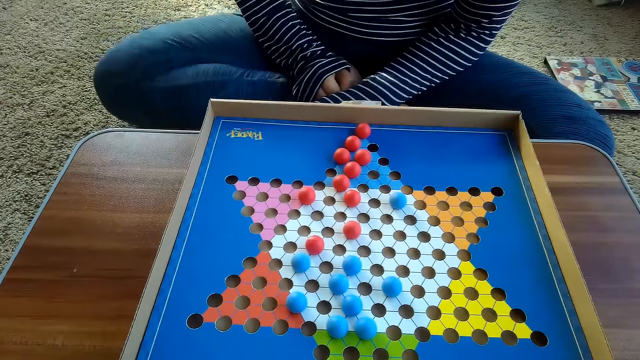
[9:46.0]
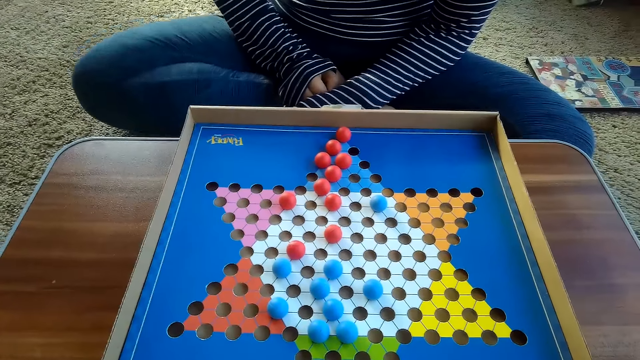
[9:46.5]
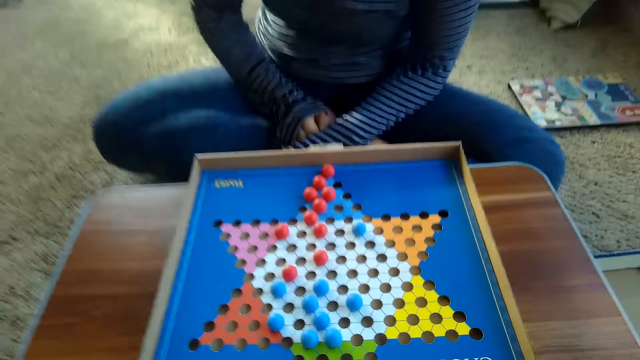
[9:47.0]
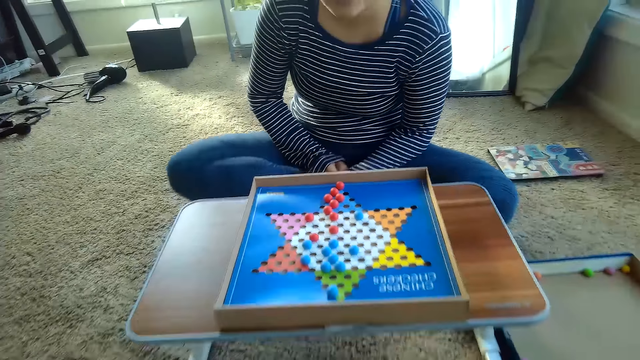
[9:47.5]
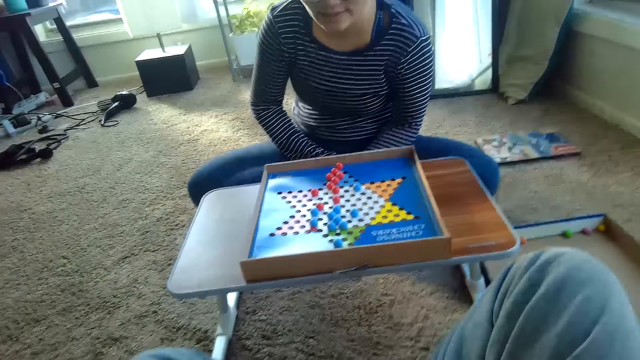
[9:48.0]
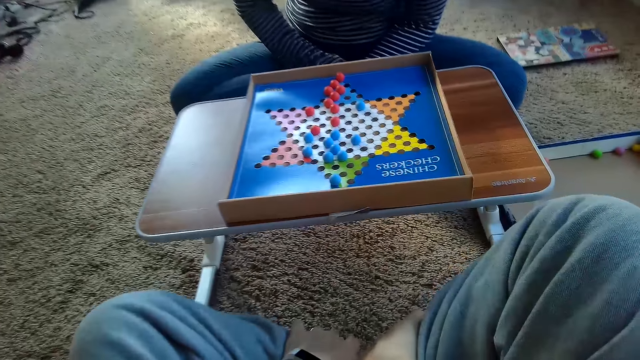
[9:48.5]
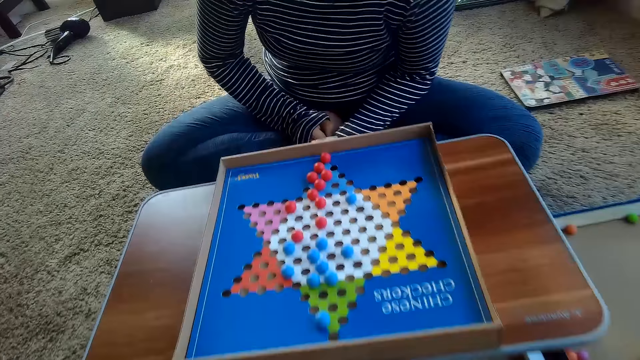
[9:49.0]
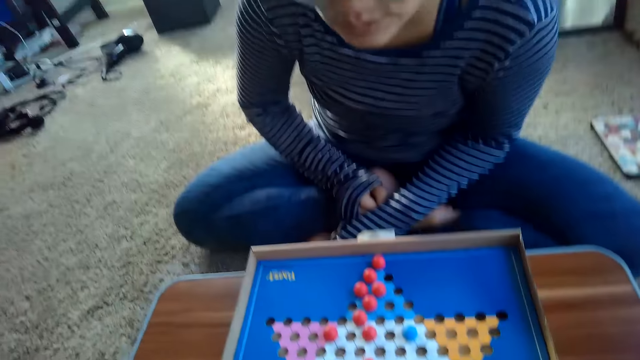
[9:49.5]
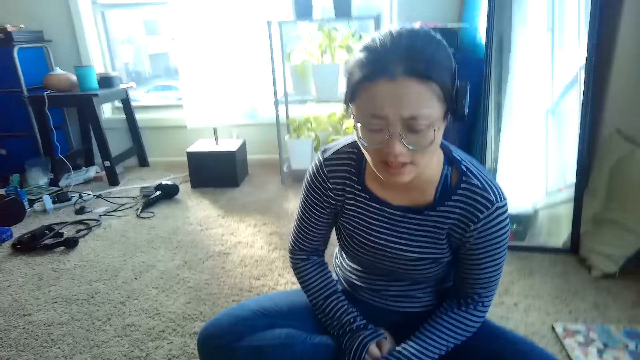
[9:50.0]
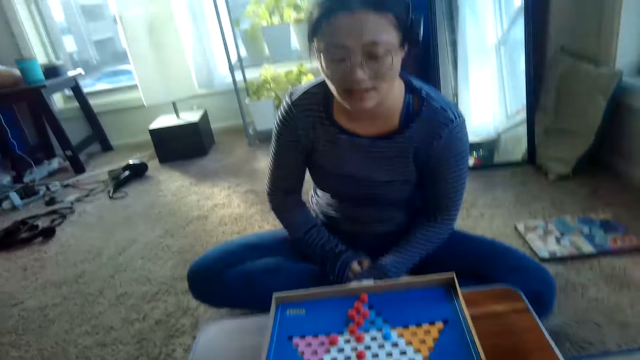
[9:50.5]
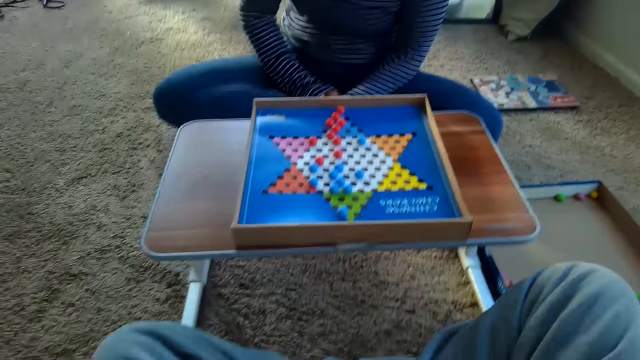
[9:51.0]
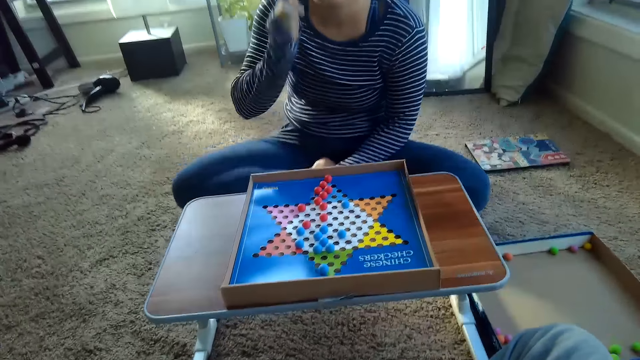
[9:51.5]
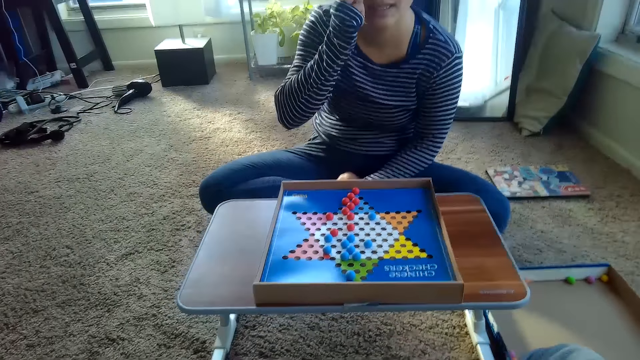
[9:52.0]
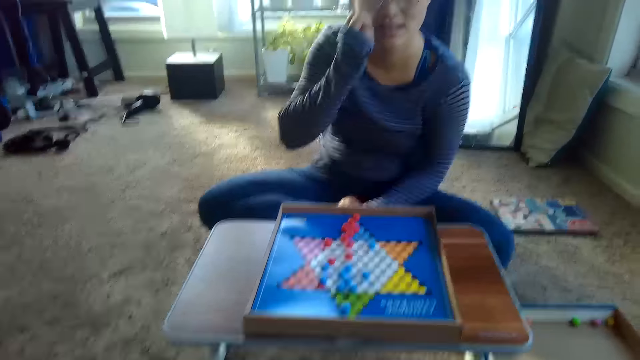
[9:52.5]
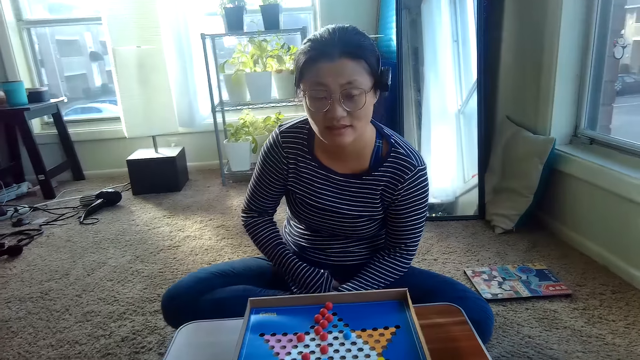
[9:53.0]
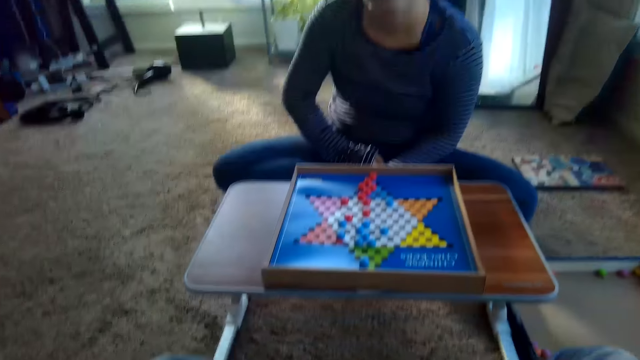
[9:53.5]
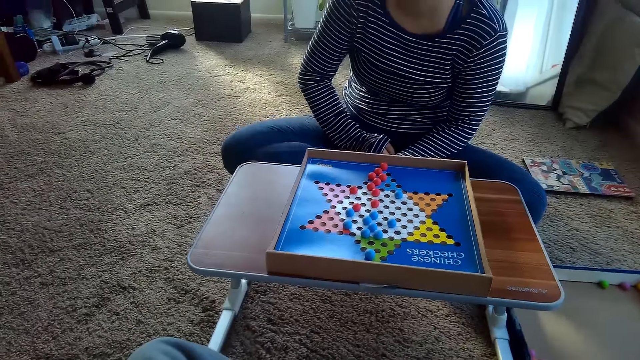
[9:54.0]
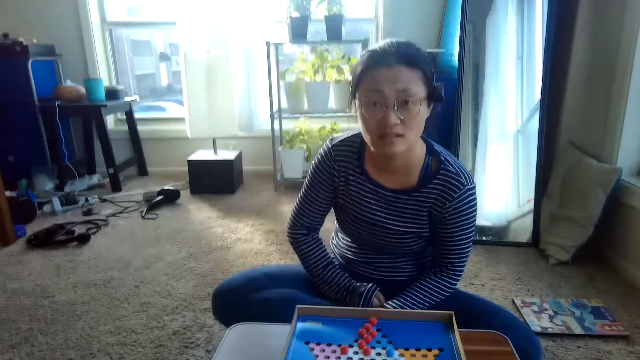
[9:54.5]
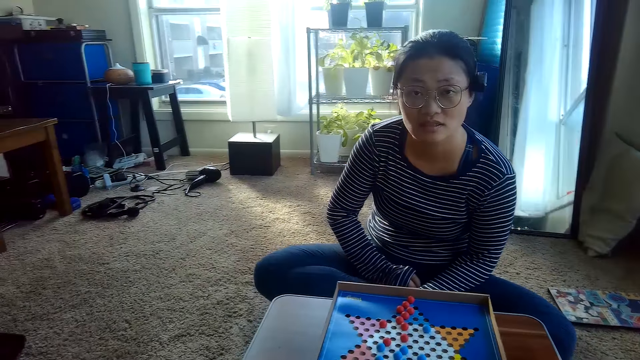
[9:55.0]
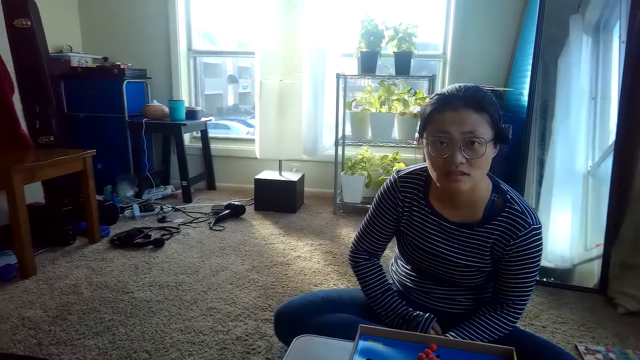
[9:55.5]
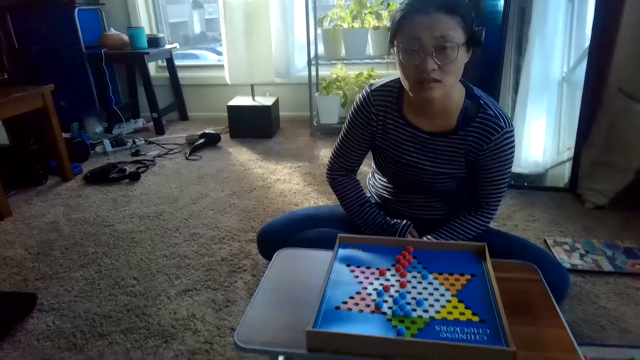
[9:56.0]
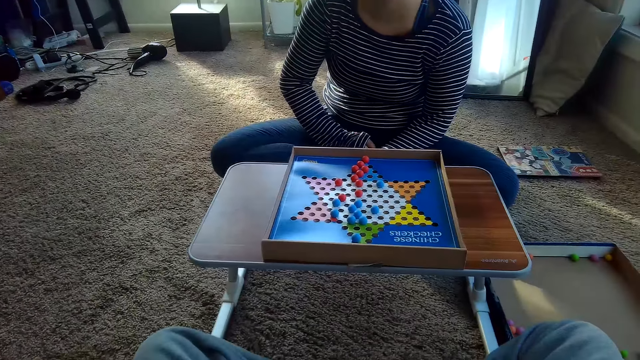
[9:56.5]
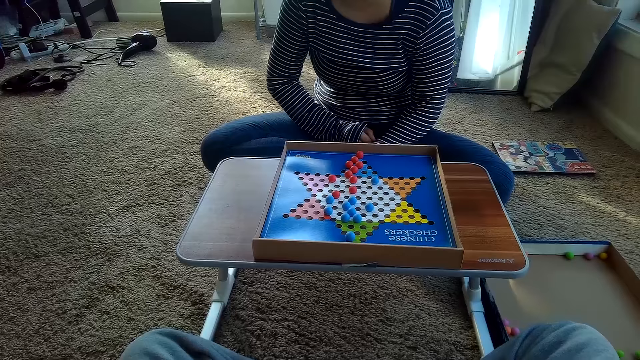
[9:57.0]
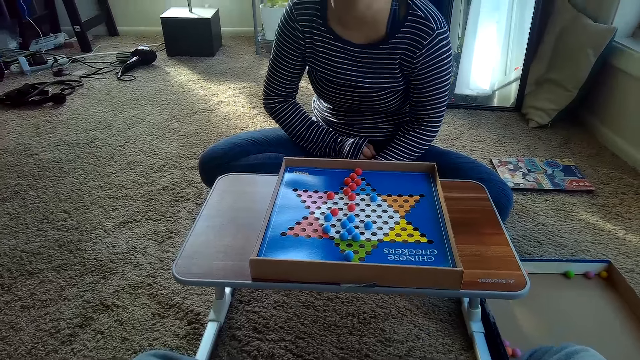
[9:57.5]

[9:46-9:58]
A woman shakes her leg. The camera wearer interacts with the woman. He moves his body. The woman touches her spectacles and shakes her leg.

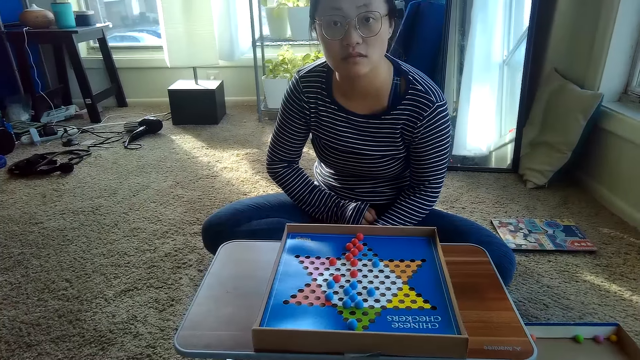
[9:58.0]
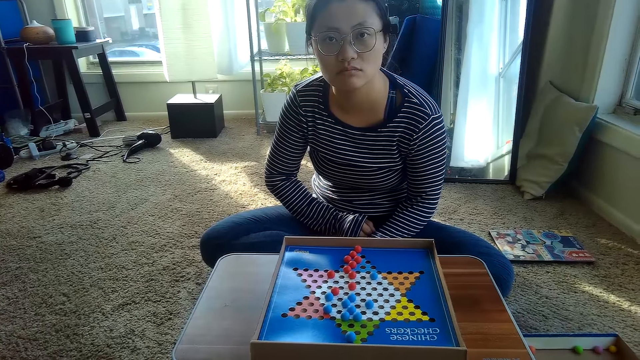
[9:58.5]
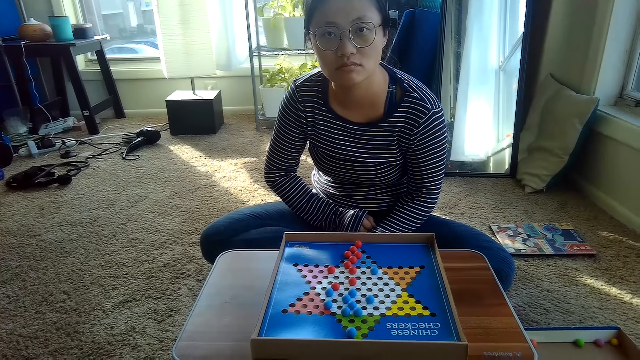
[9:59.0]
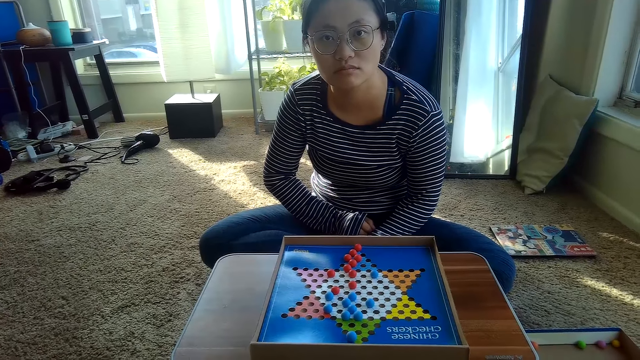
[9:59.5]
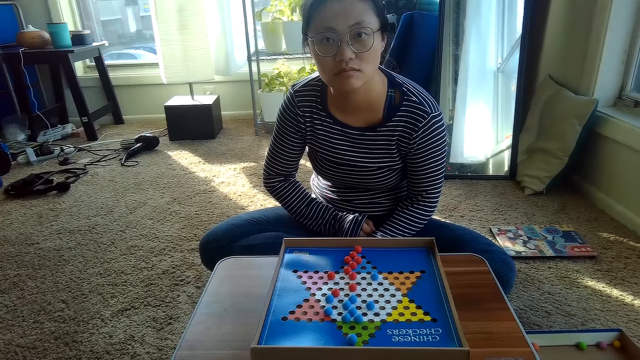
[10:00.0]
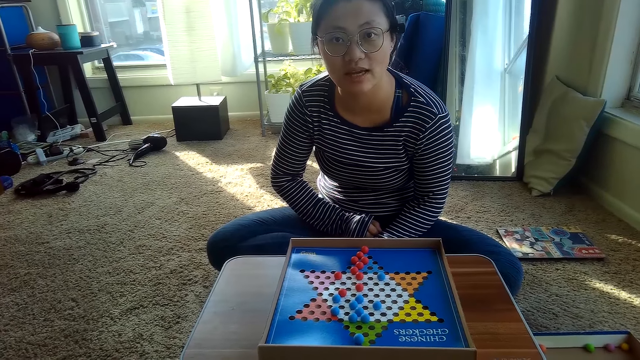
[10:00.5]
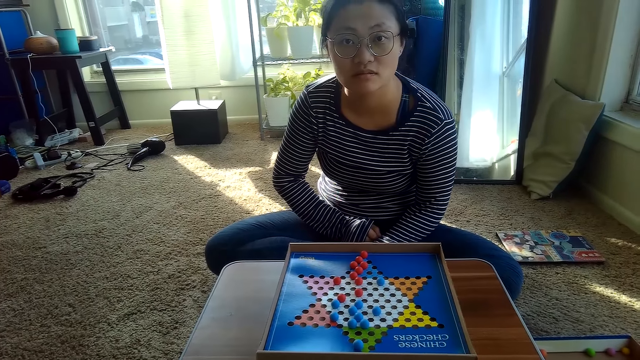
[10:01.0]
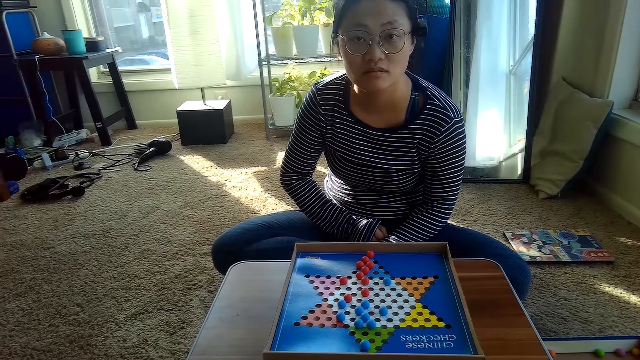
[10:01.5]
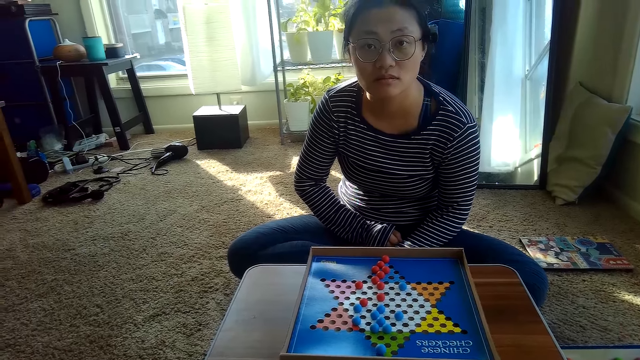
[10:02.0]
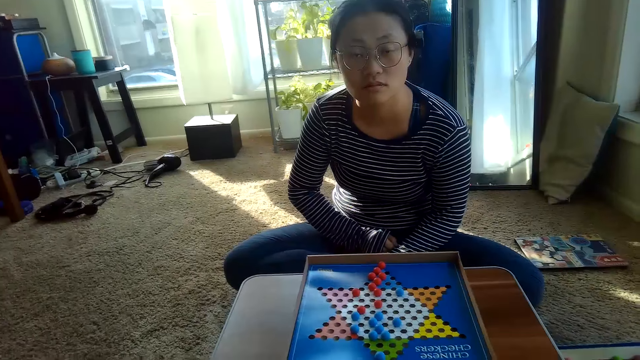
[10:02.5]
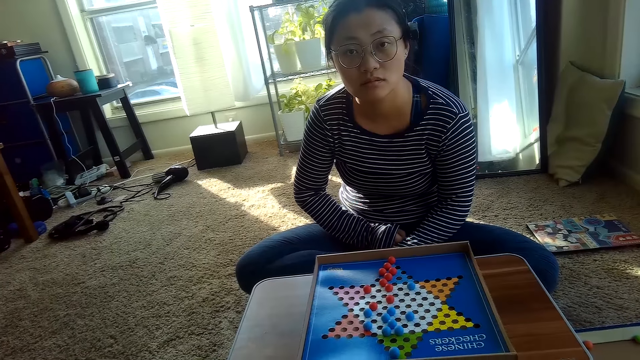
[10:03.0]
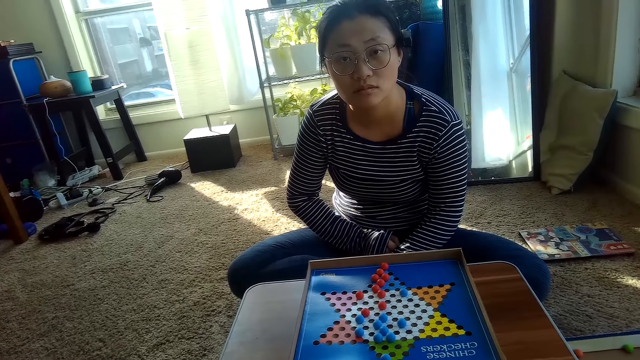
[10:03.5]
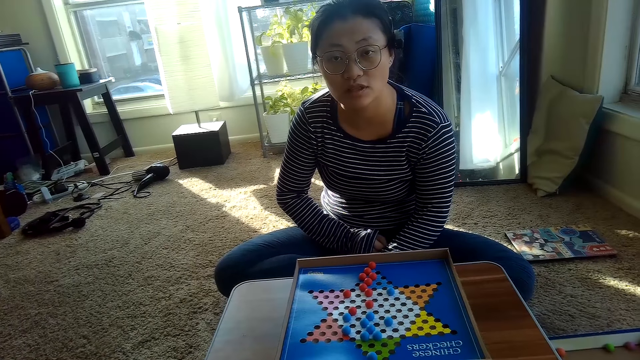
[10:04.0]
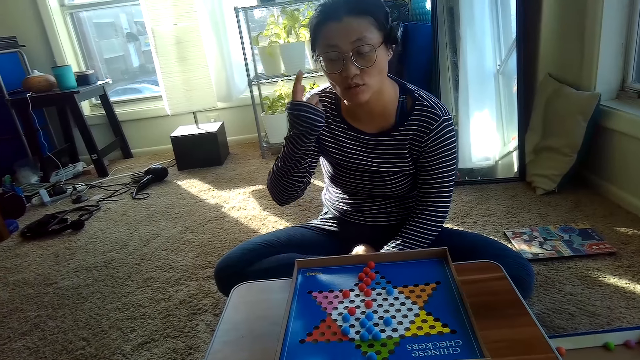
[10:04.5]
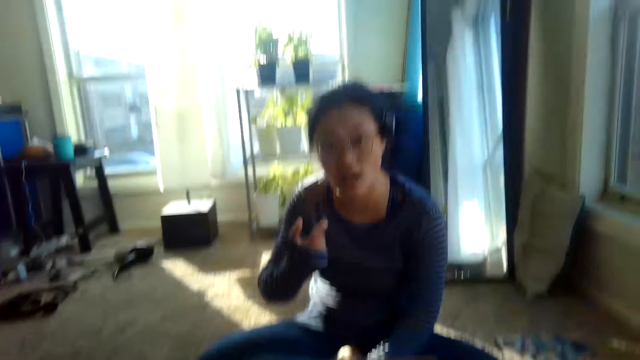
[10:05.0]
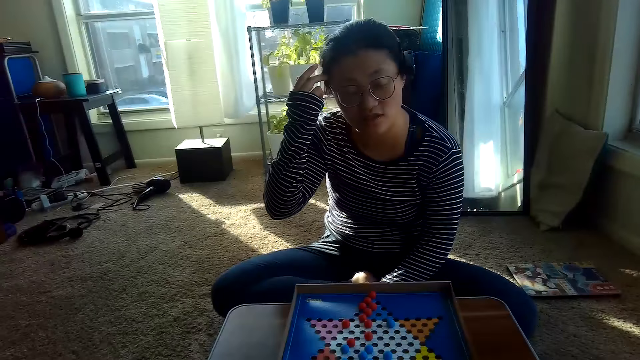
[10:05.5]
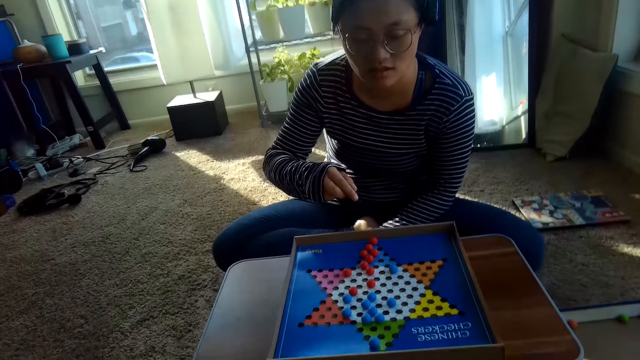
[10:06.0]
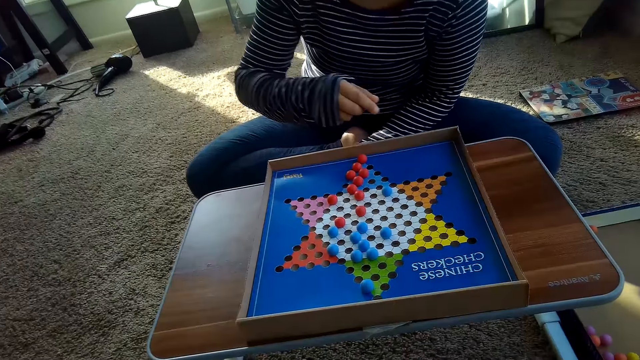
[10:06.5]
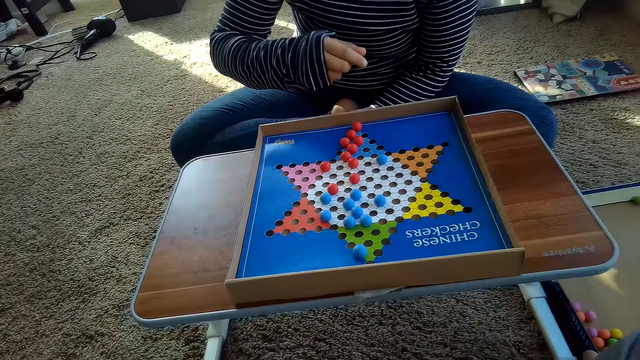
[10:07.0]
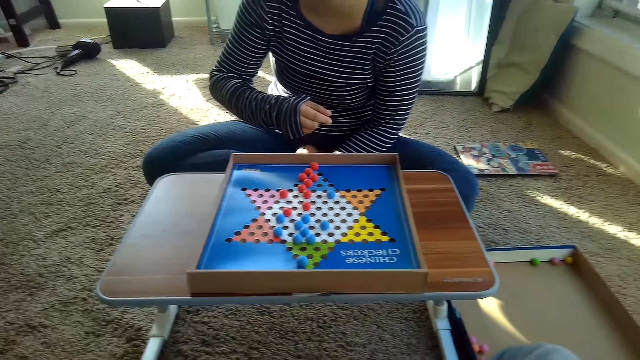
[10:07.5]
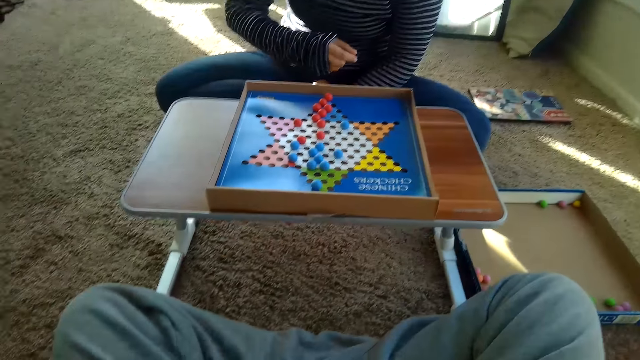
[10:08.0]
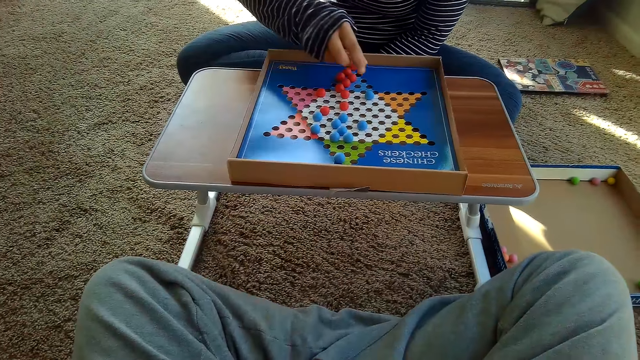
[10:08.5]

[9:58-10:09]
A woman points her spectacles.
